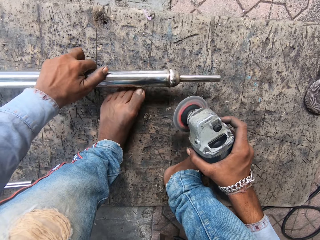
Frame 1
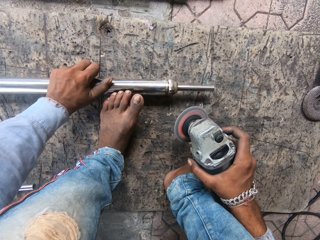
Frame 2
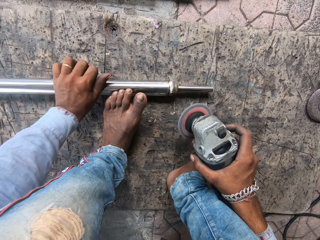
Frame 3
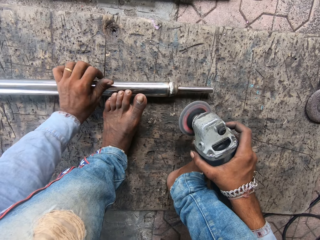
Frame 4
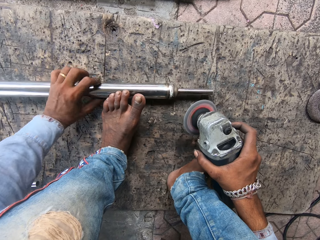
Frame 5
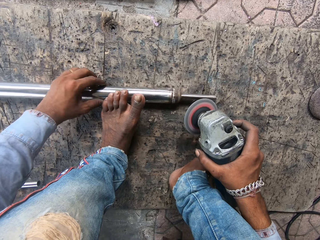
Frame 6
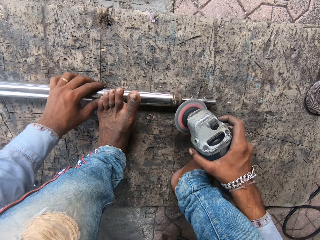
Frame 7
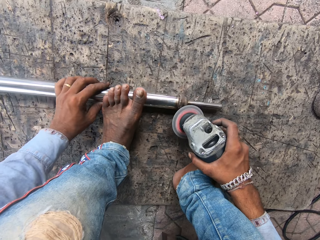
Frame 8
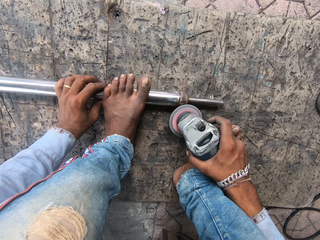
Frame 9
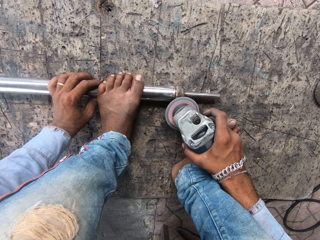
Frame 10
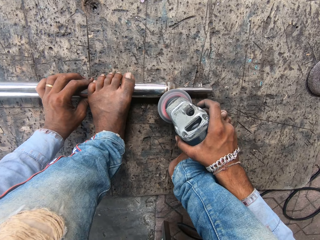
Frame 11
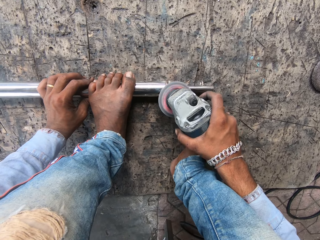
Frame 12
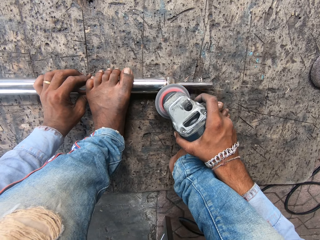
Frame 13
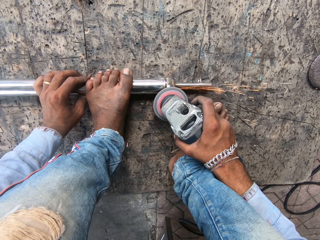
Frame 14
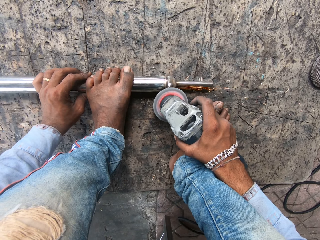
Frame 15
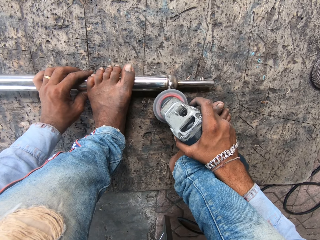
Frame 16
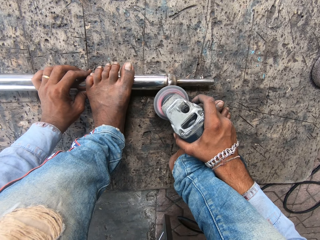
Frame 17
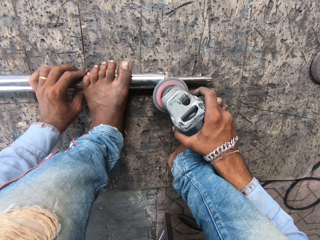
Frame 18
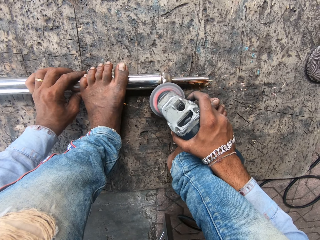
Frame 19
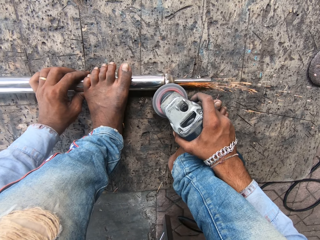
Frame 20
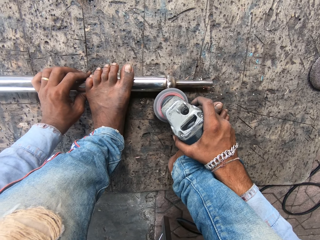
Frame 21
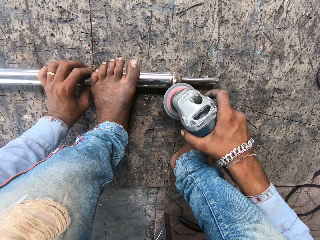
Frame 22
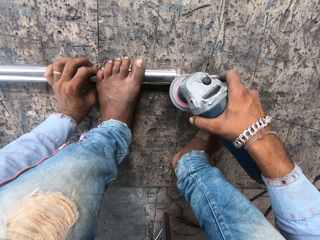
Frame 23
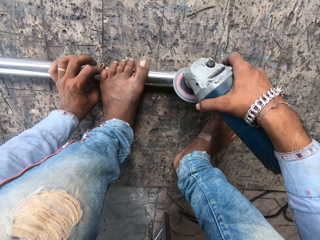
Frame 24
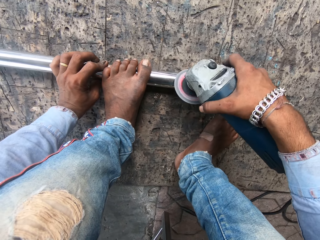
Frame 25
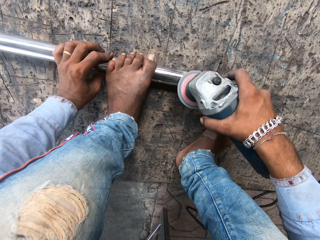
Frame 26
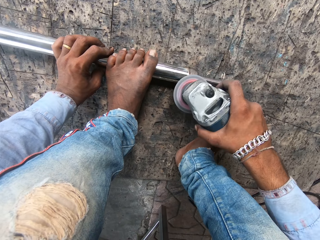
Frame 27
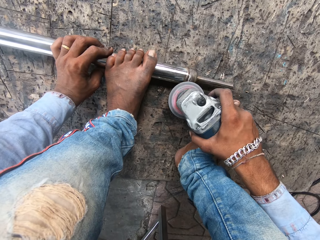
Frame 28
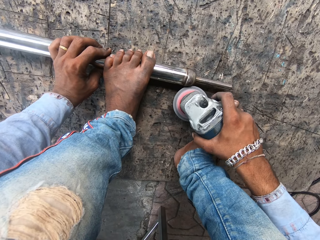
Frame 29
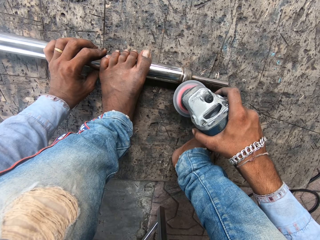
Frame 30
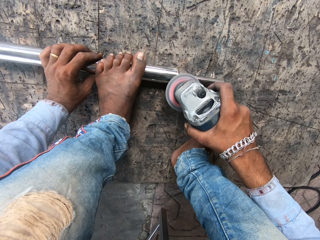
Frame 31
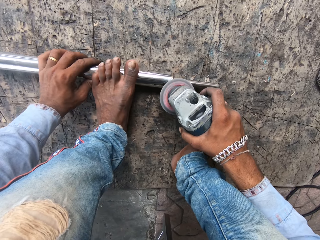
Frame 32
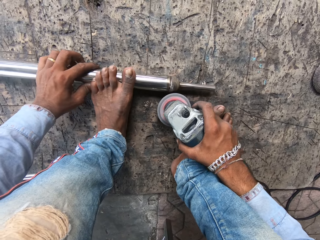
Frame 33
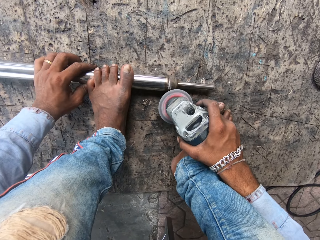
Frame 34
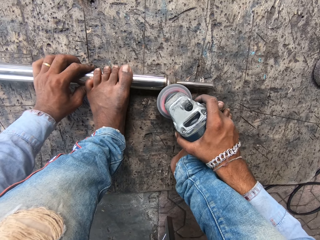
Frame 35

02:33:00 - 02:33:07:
The camera wearer puts the metal down. They weld the metal.

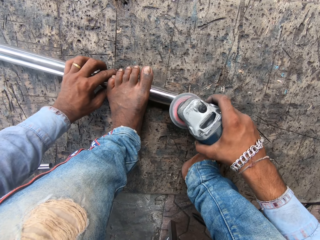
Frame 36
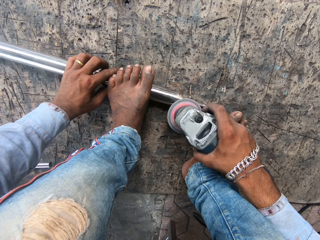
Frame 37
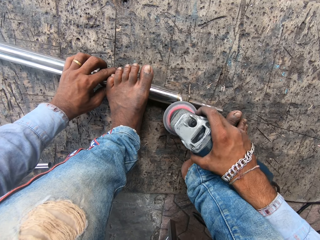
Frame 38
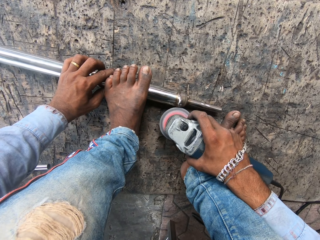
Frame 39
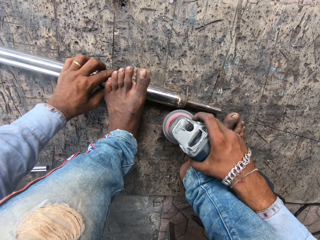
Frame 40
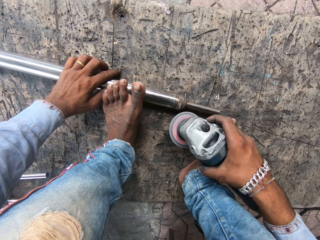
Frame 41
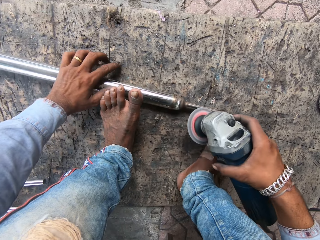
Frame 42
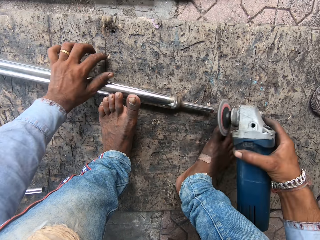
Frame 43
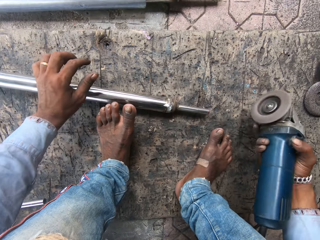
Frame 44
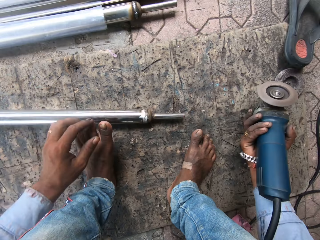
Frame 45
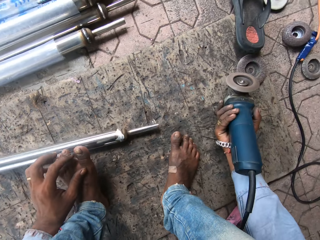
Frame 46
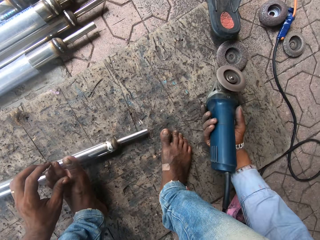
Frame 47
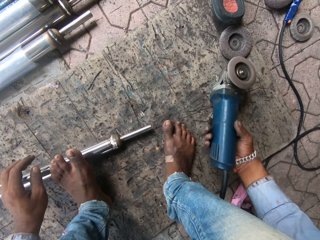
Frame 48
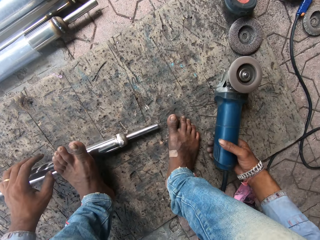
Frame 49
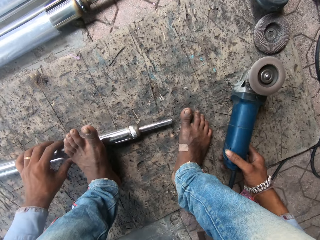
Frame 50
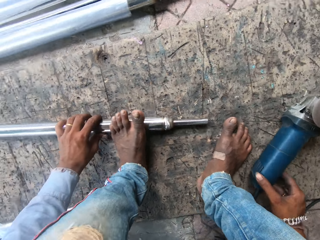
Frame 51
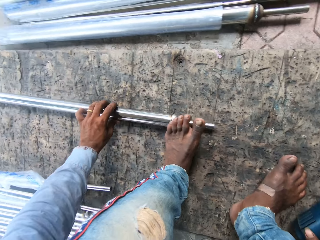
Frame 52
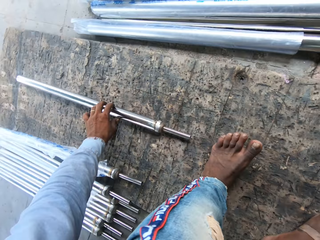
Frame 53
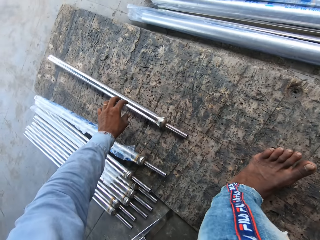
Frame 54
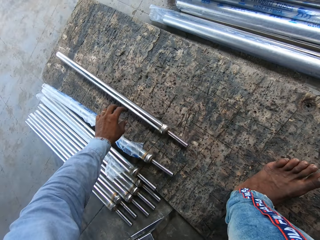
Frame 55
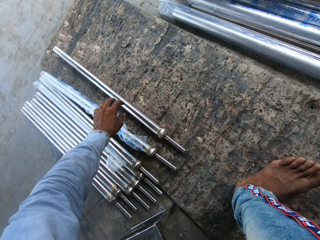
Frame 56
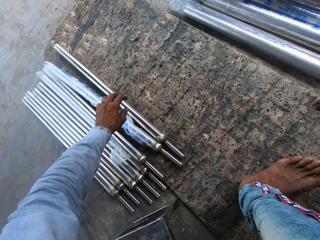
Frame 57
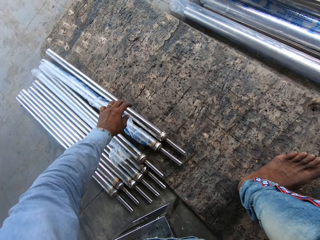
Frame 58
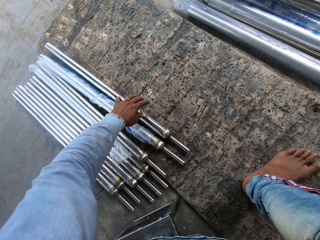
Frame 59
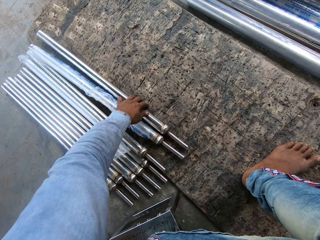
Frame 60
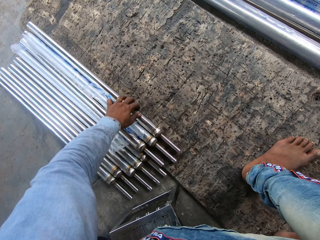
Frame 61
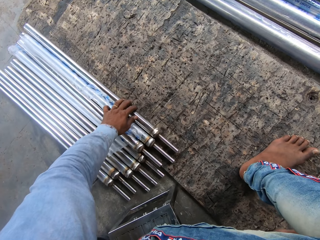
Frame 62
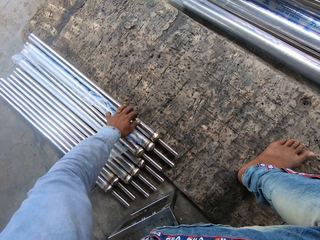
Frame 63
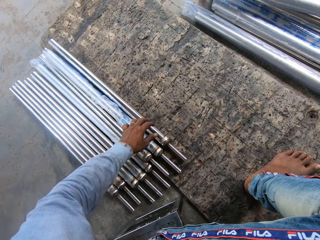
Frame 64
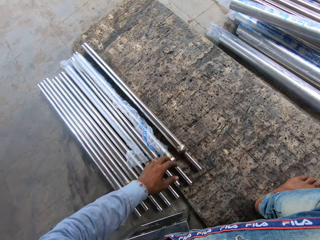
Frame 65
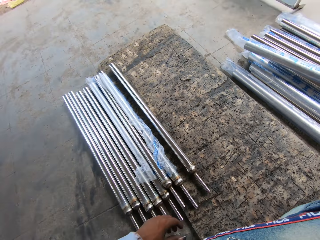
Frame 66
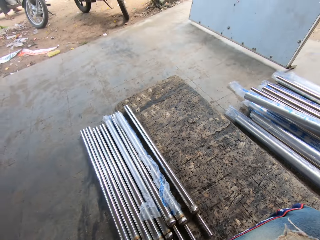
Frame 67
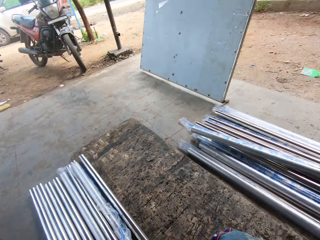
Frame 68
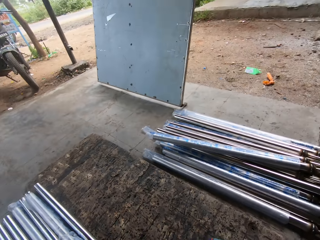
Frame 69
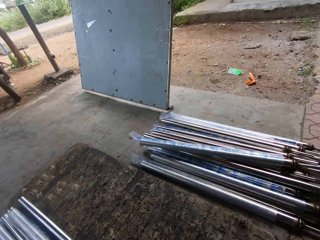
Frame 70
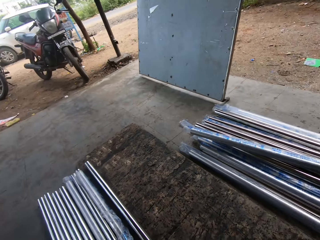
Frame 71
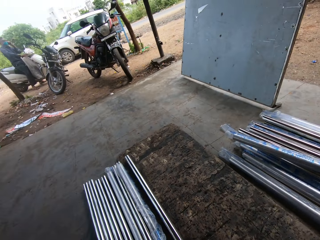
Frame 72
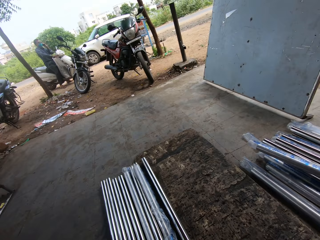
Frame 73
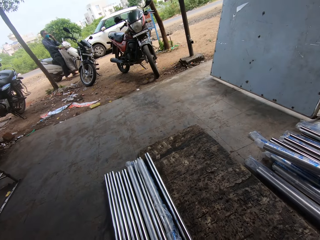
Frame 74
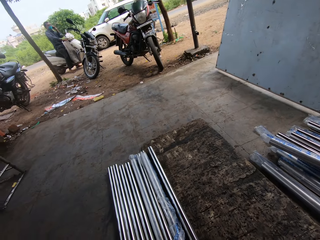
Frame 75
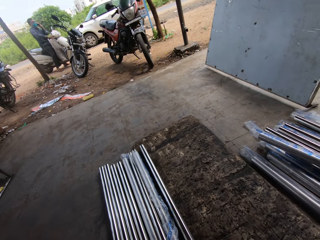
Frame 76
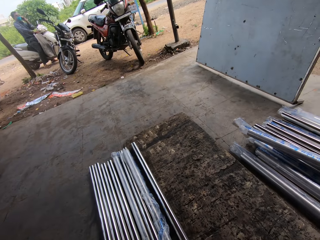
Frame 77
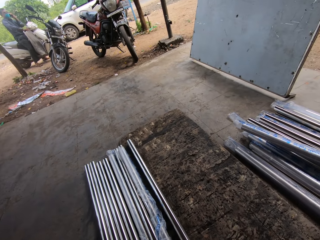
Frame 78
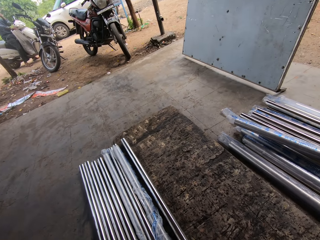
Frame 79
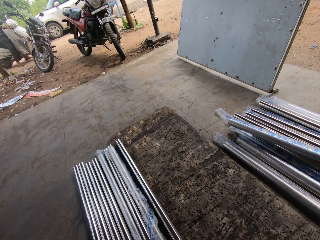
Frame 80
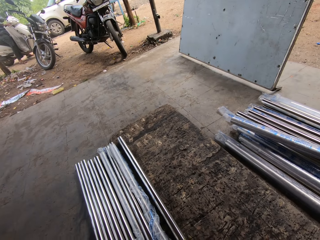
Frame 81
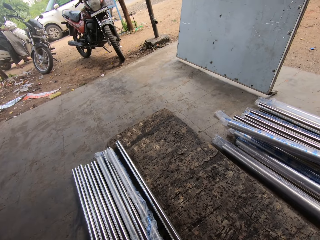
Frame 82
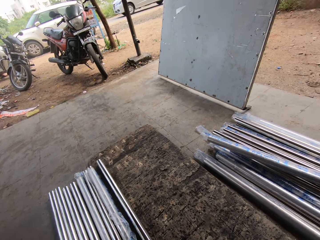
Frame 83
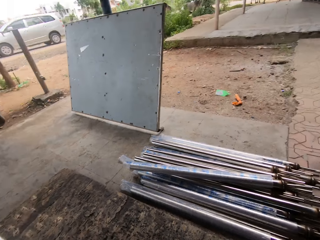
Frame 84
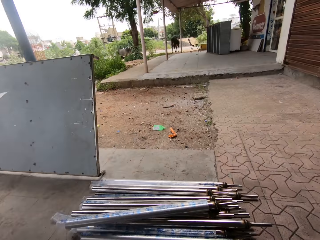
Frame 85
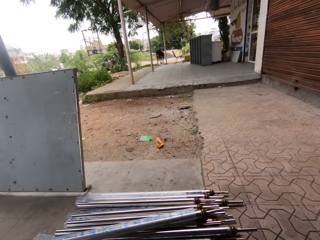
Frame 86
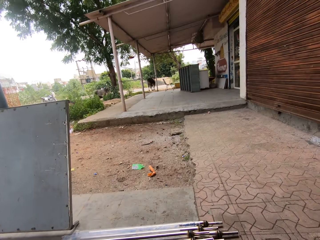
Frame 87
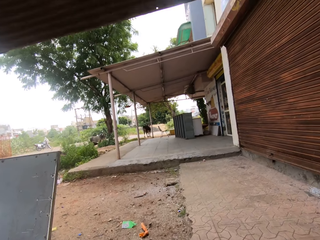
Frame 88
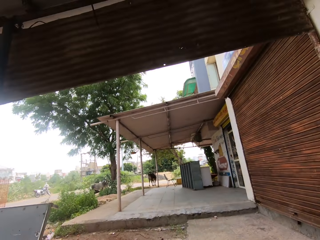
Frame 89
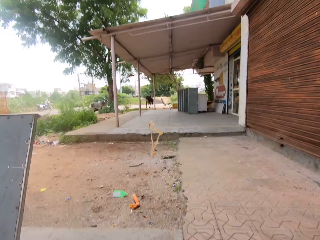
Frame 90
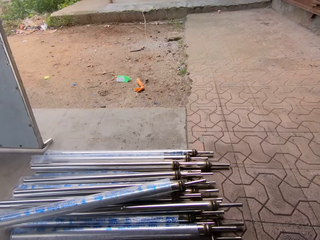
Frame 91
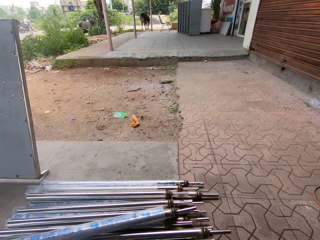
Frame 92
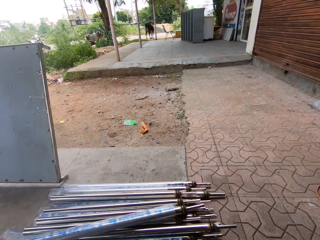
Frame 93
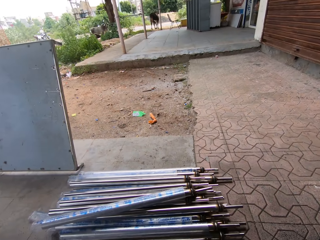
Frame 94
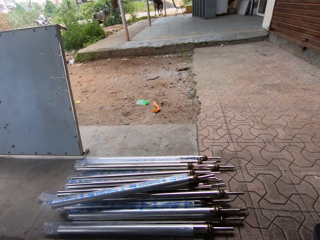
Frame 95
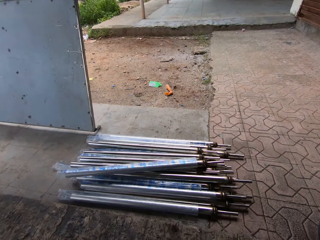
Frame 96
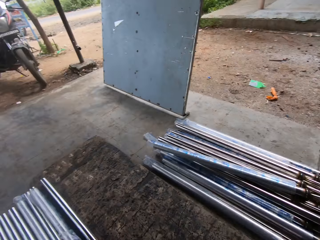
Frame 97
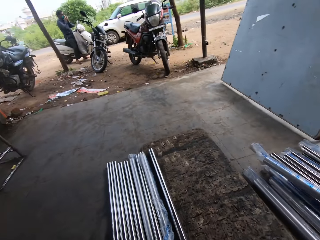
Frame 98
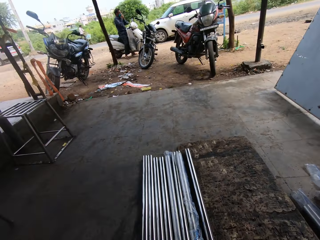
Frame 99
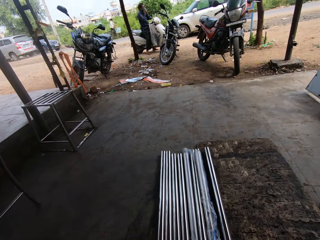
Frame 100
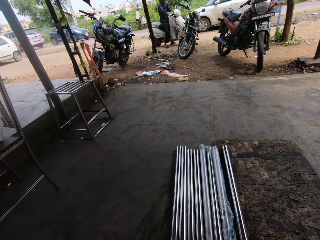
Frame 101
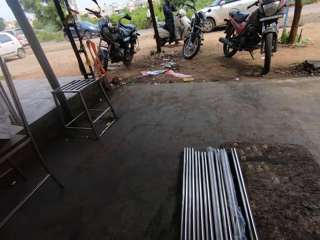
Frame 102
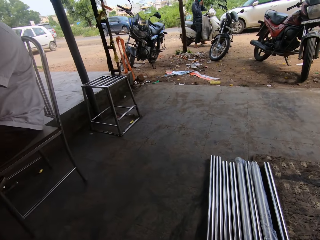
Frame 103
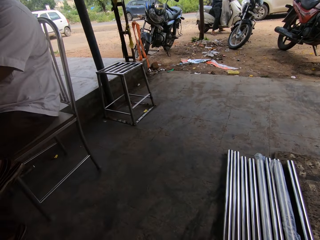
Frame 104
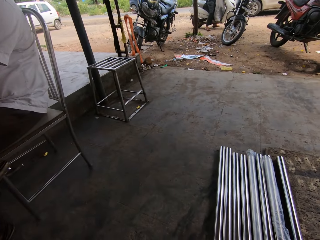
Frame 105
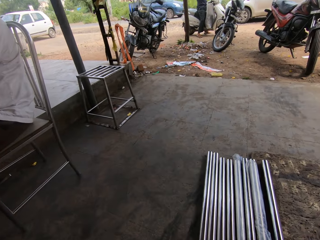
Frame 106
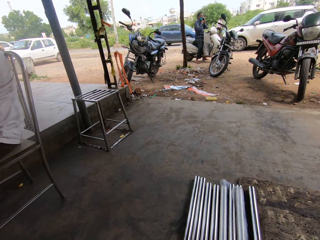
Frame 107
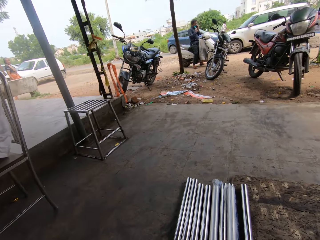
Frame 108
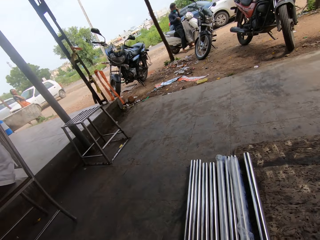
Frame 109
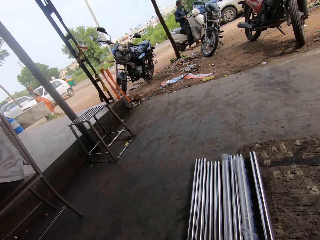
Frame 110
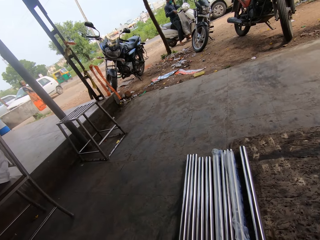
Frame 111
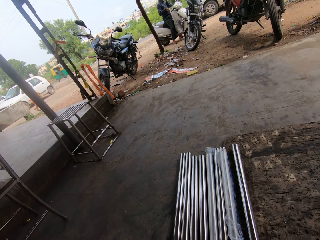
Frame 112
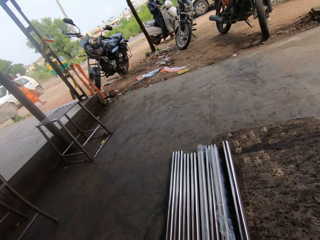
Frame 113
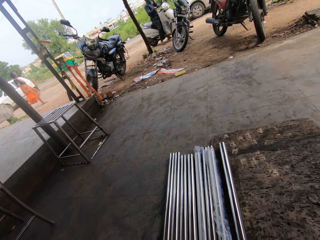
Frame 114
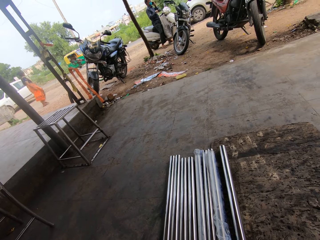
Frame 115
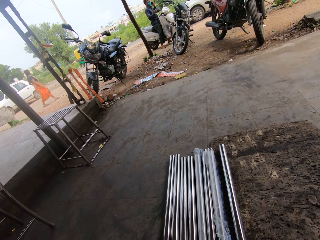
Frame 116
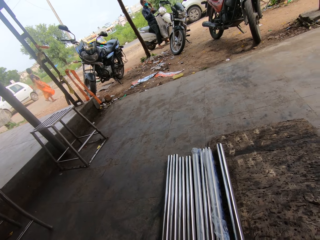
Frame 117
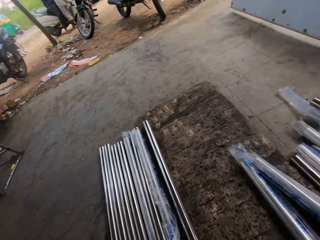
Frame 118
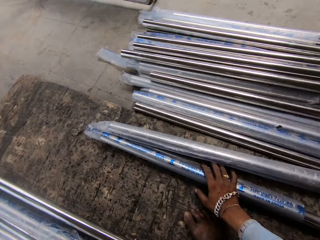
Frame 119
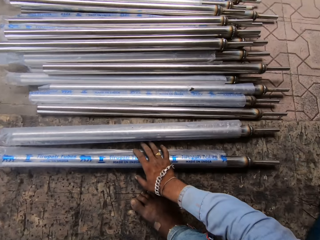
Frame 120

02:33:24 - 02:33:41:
The camera wearer lifts the welding machine, puts the welding machine down, moves the metals and looks around. A man lifts his hand. The camera wearer looks around. A woman walks.
